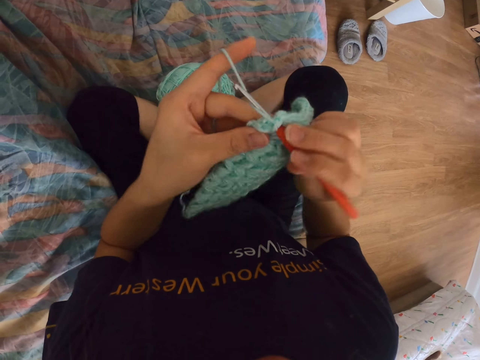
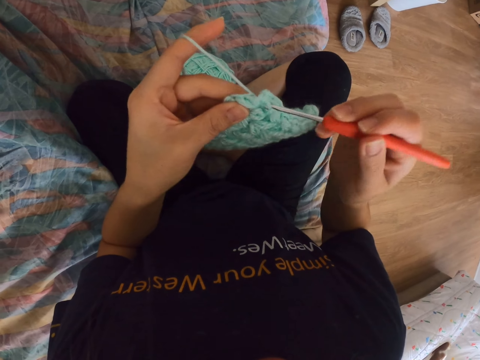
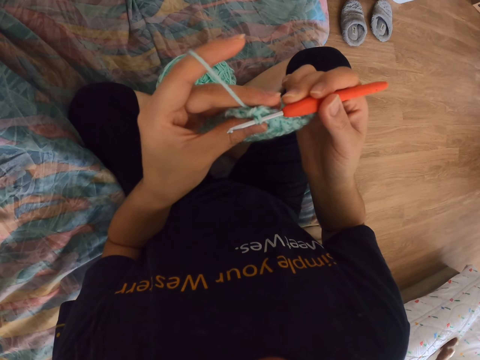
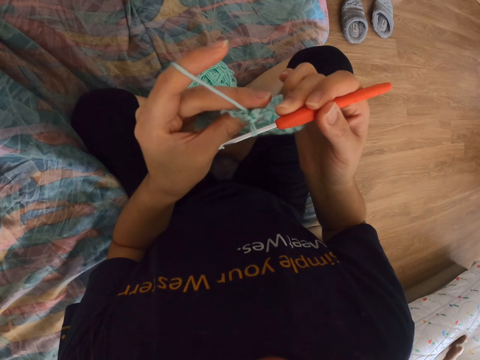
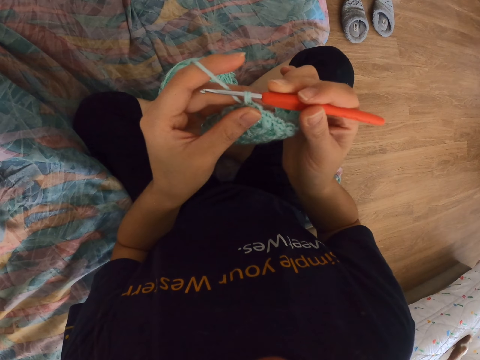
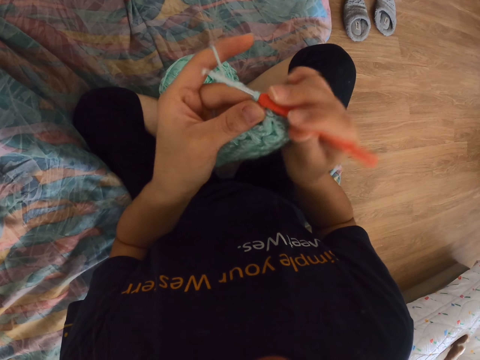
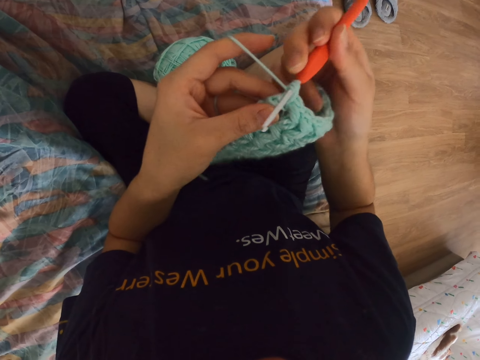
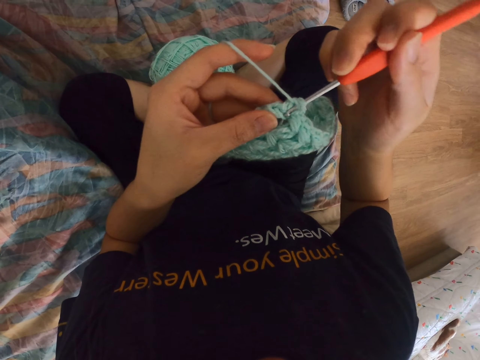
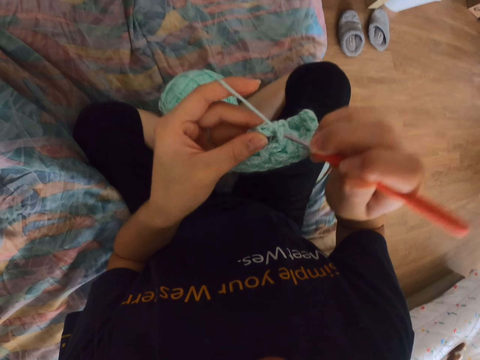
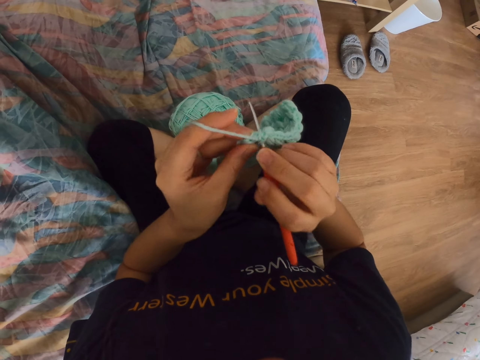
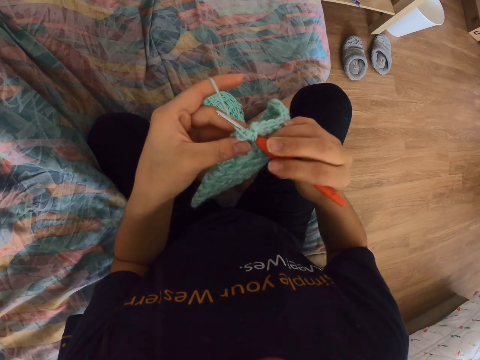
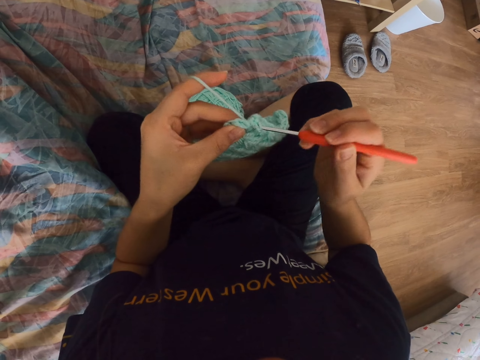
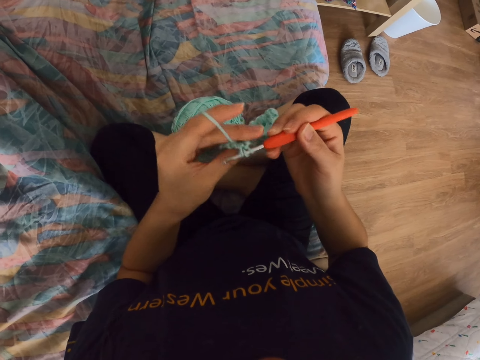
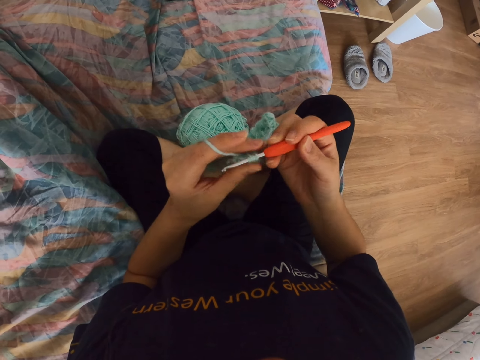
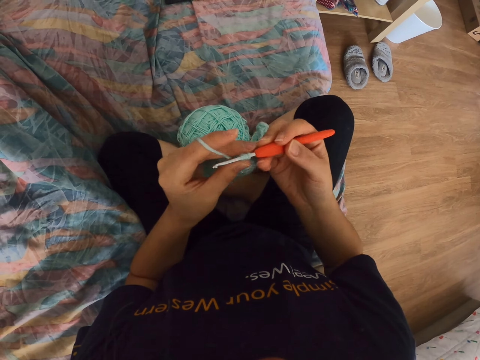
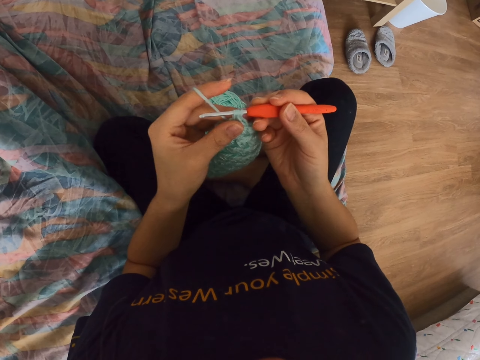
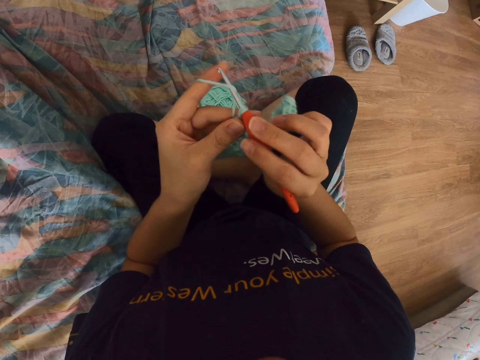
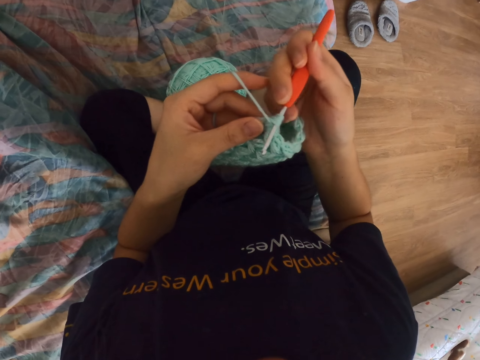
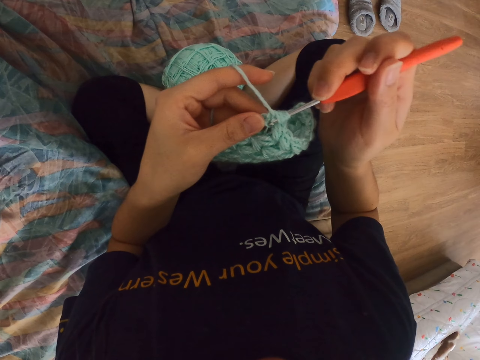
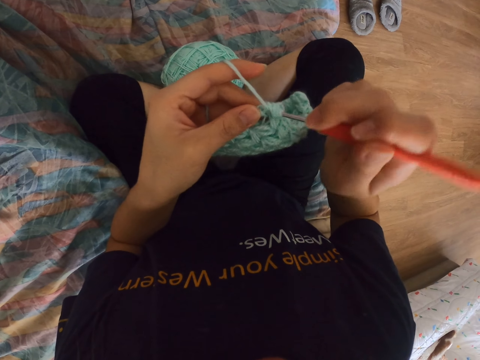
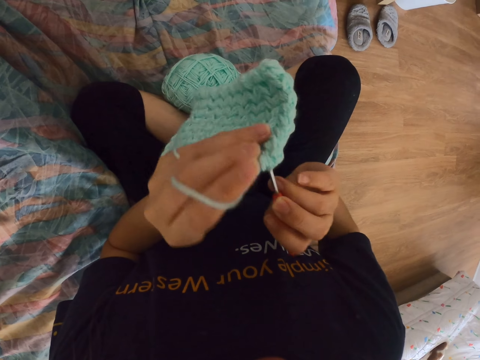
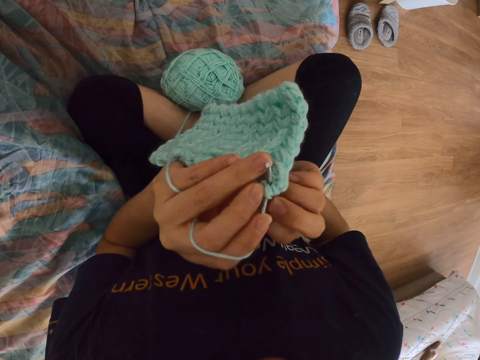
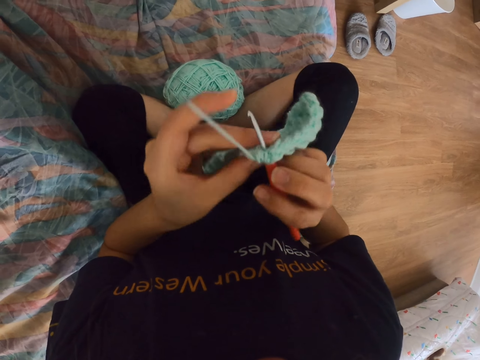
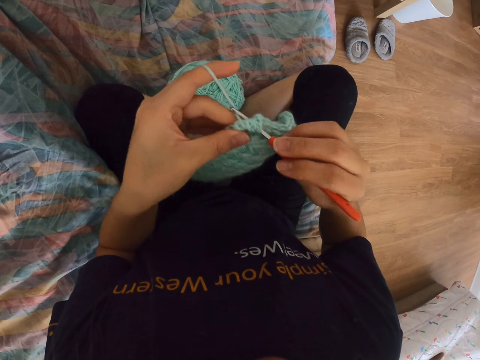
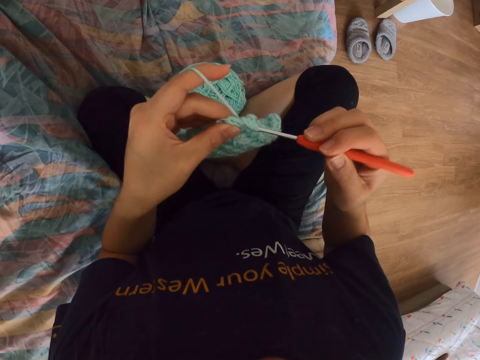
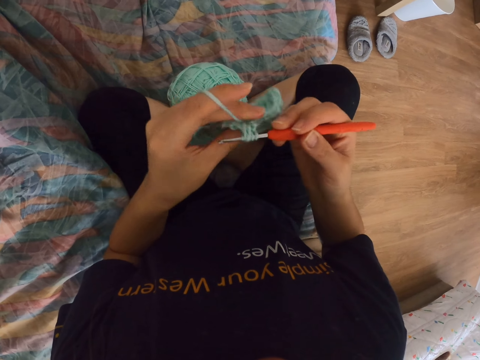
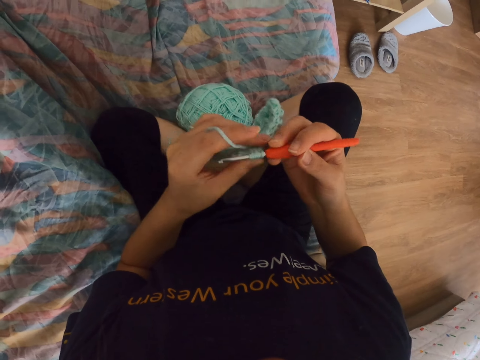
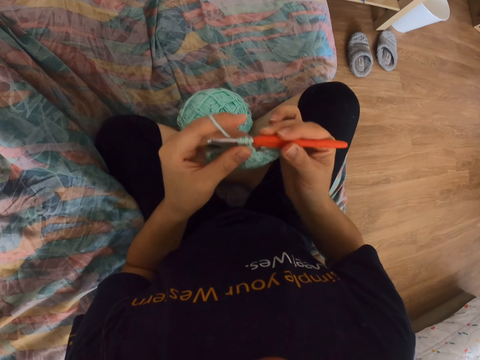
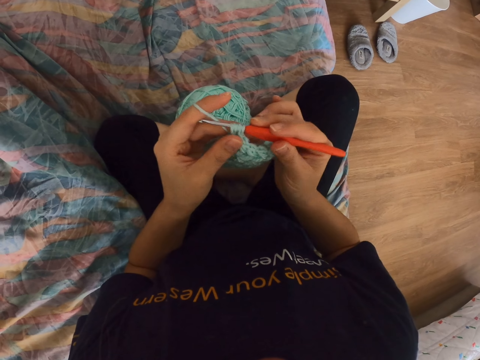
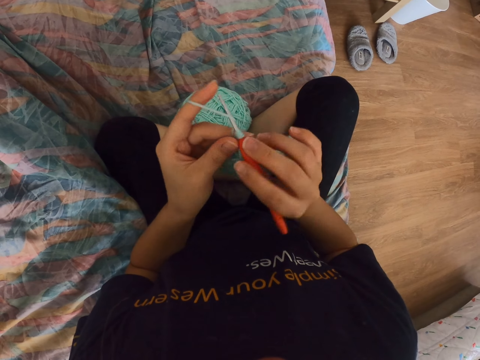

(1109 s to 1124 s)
The camera wearer knits. They take the thread on the needle. They knit. They press the woolen cloth. They take the thread on the needle. They knit. They turn the woolen cloth. They knit. They press the woolen cloth.

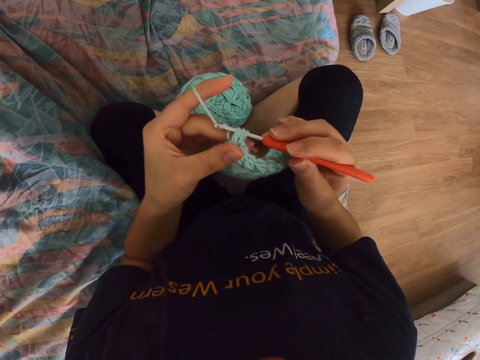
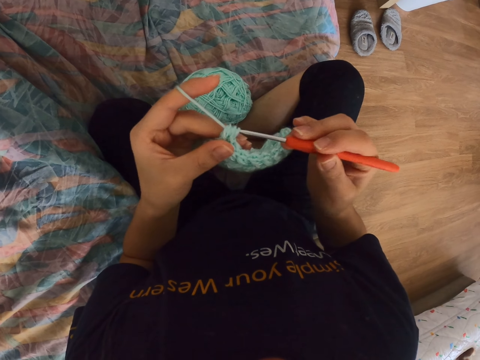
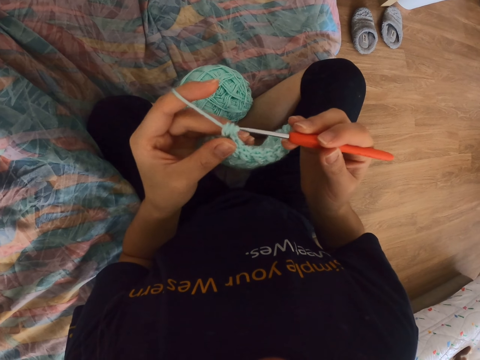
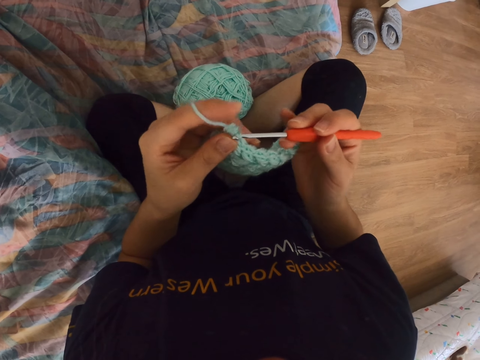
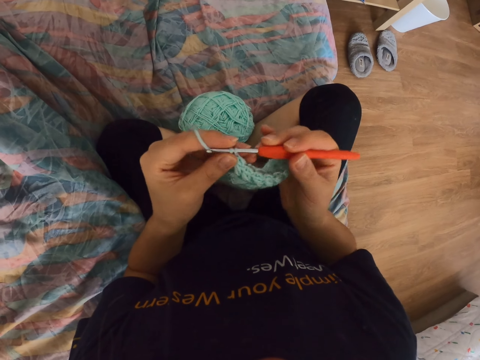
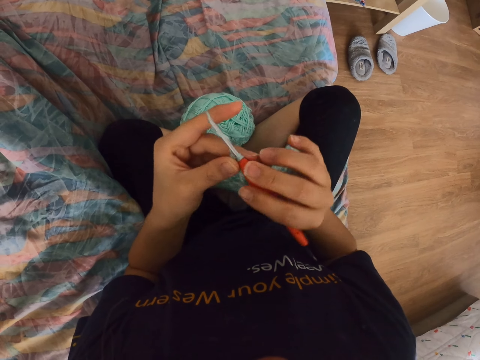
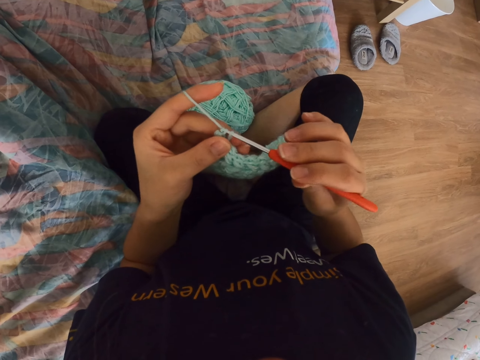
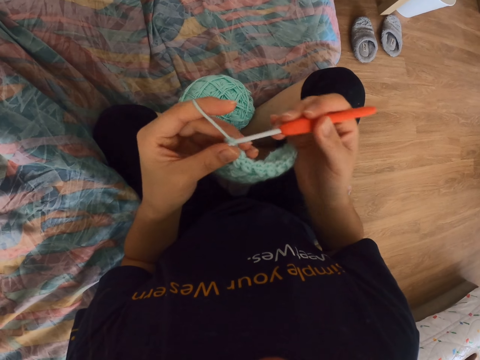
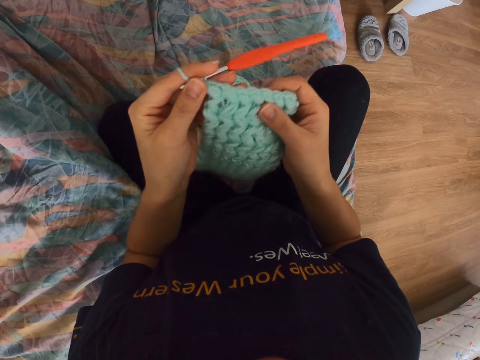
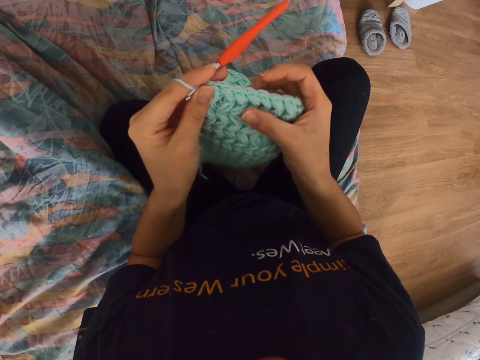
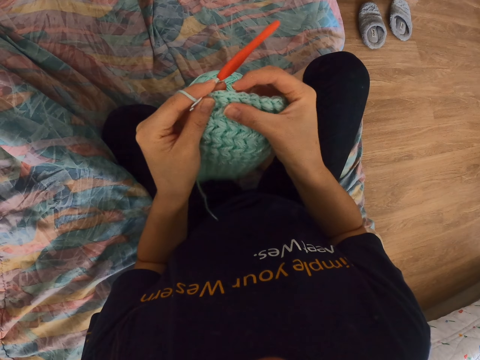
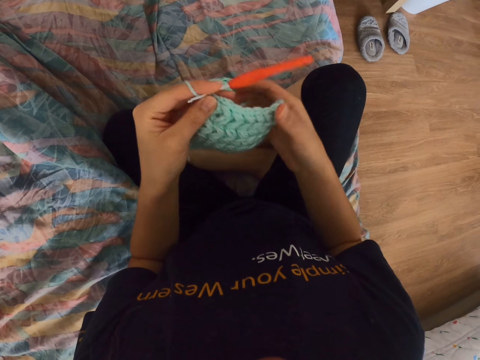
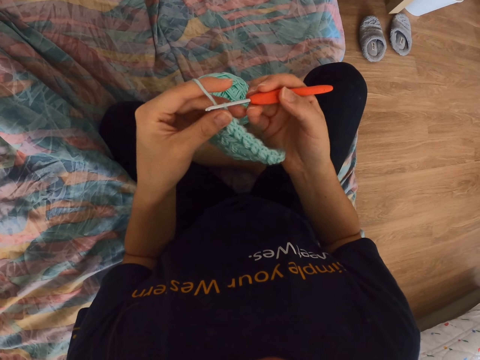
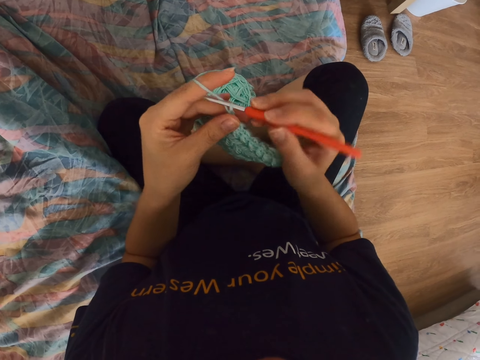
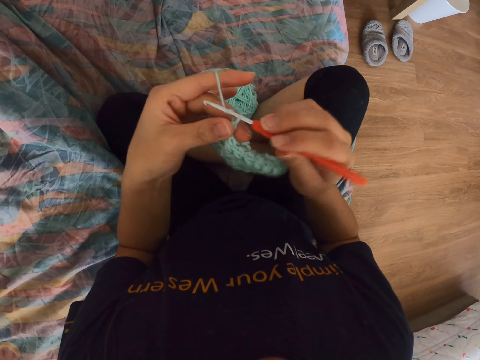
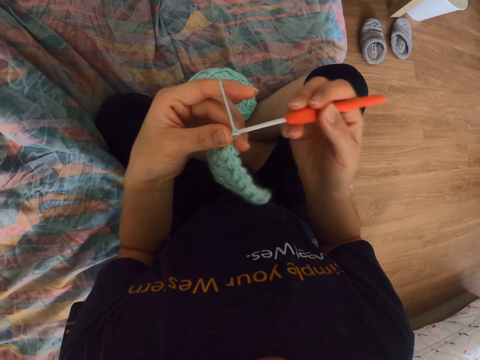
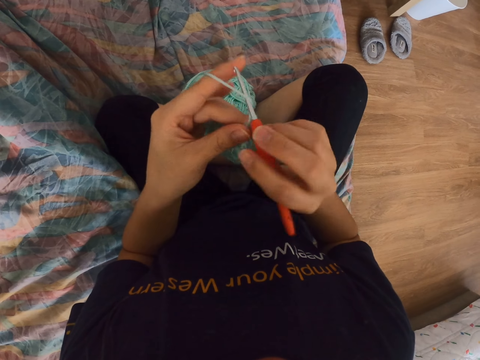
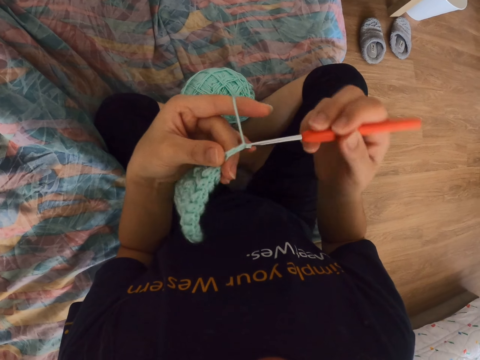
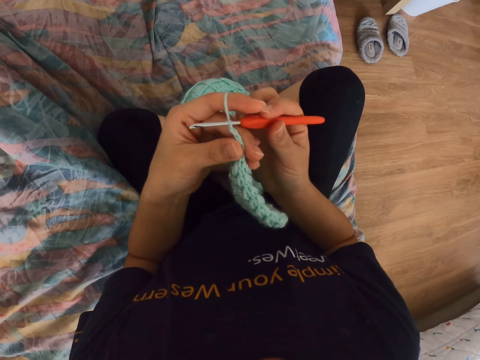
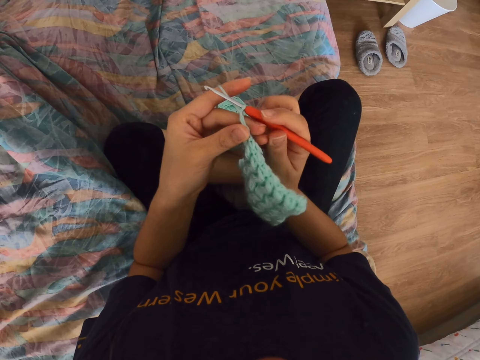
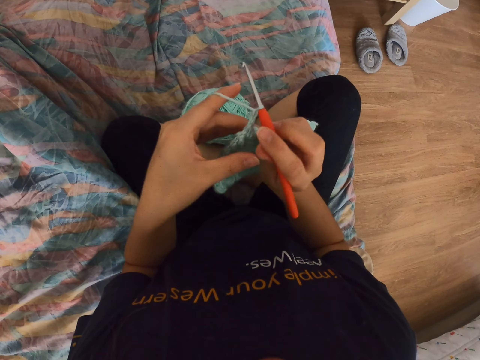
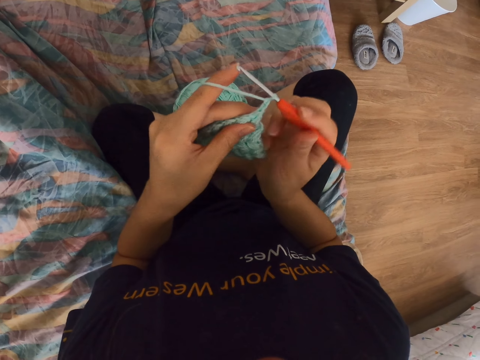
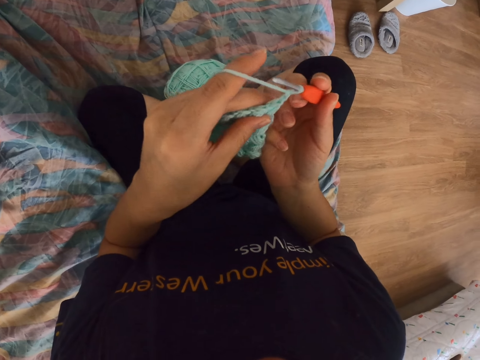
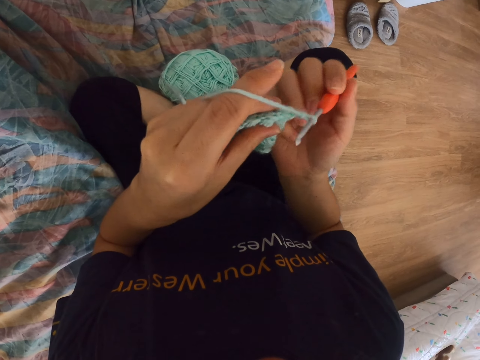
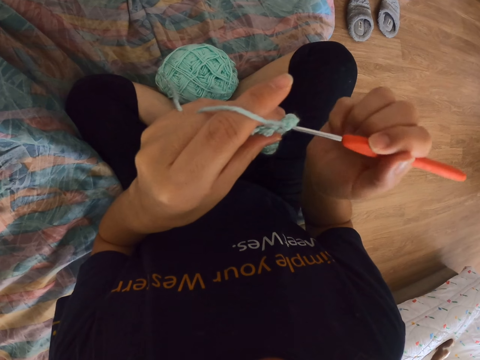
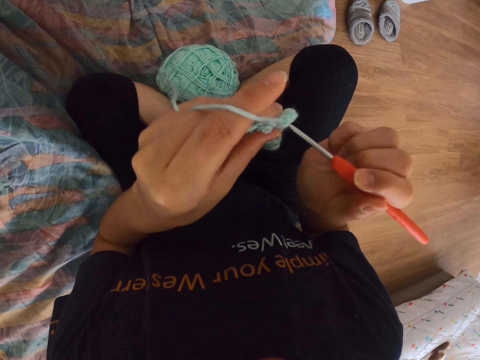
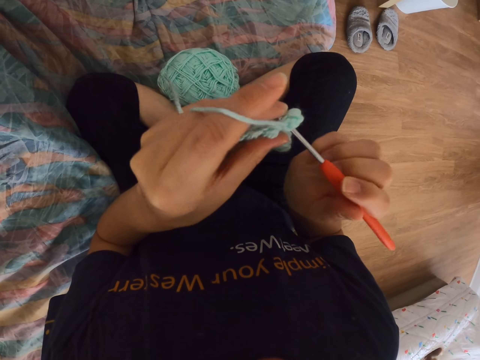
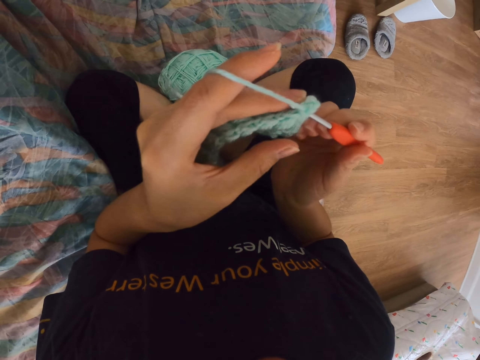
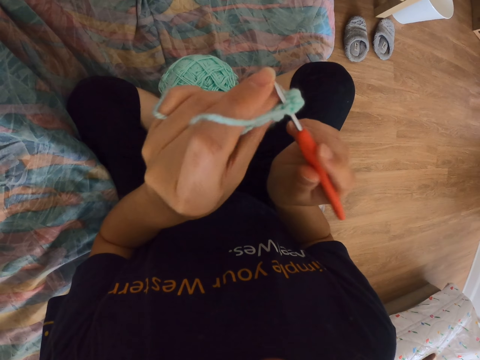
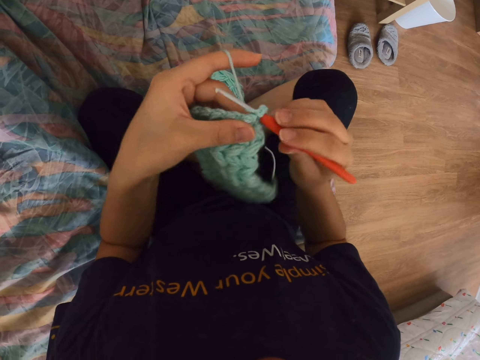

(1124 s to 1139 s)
The camera wearer takes the thread on the needle. They knit. They take the thread on the needle. They take the needle from the other hand. They press the woolen cloth. They take the needle from the other hand. They hold the crochet hook. They take the thread on the needle. They crochet the cloth. They take the thread on the needle. They turn the cloth. They knit.
